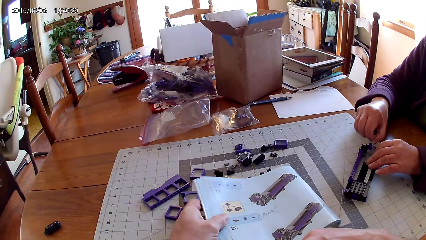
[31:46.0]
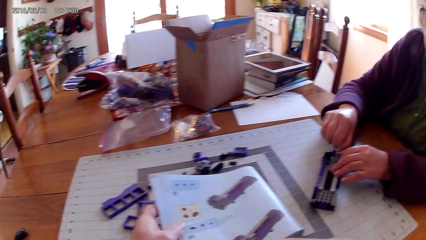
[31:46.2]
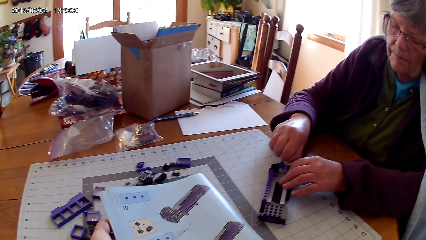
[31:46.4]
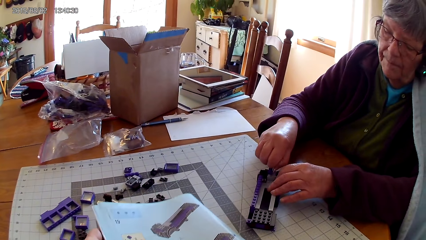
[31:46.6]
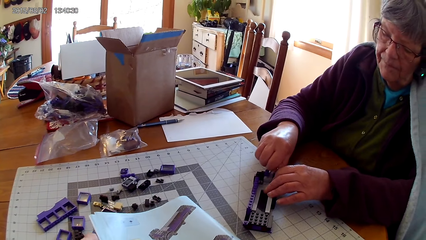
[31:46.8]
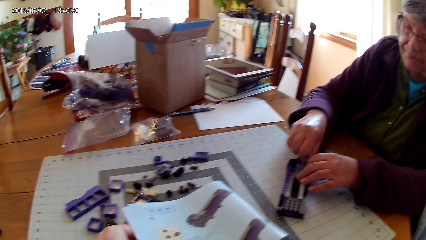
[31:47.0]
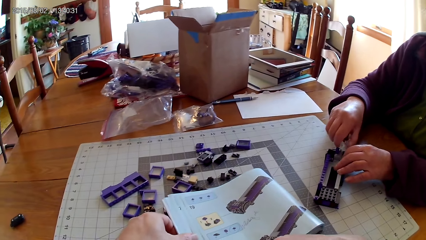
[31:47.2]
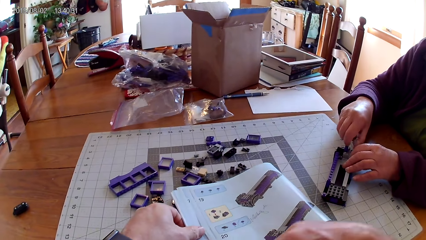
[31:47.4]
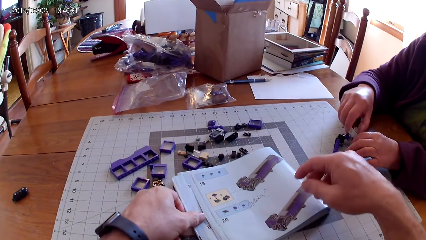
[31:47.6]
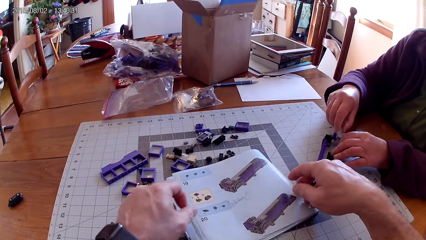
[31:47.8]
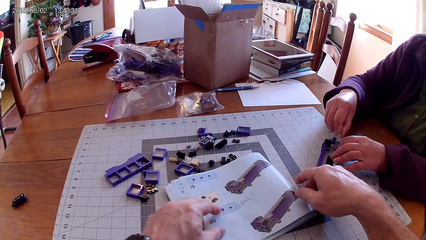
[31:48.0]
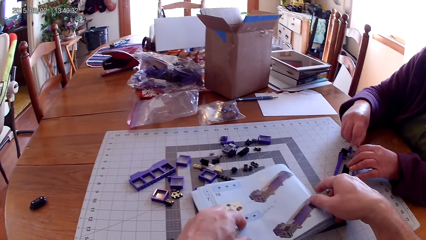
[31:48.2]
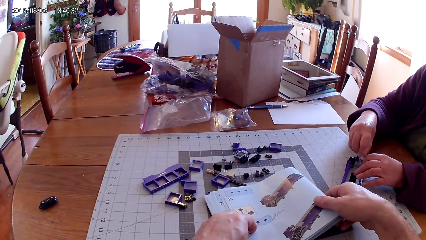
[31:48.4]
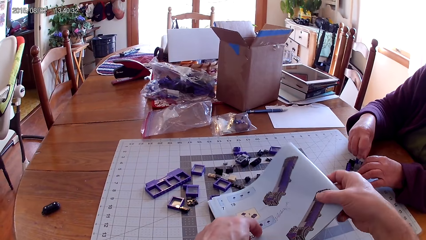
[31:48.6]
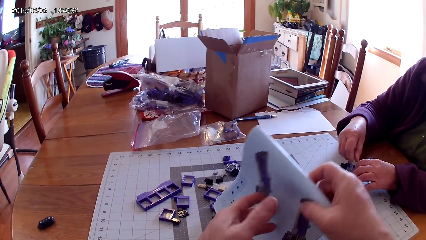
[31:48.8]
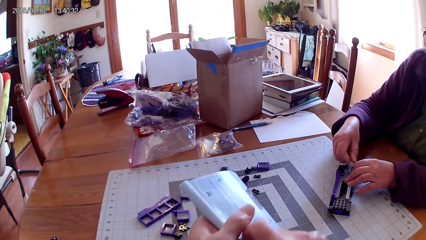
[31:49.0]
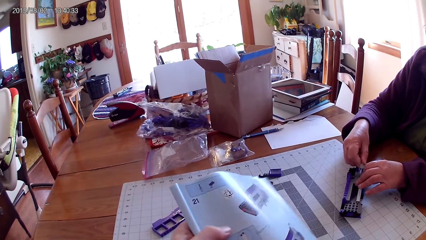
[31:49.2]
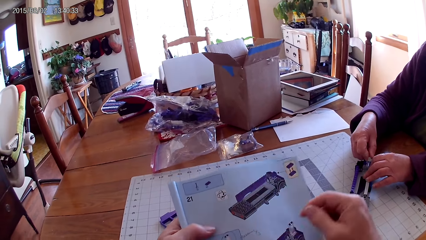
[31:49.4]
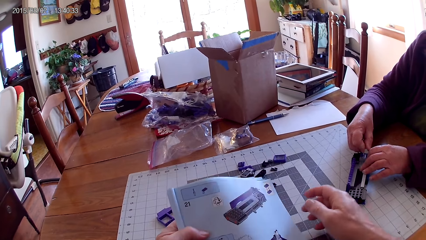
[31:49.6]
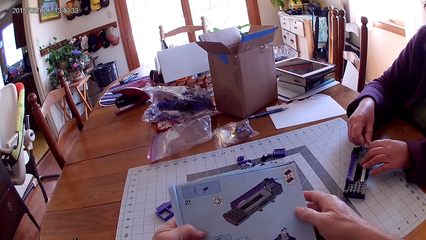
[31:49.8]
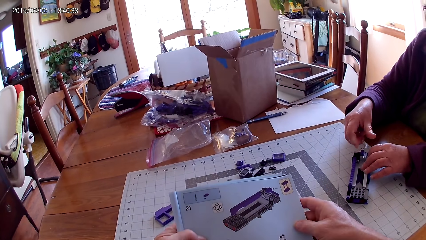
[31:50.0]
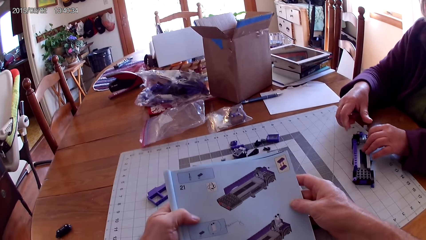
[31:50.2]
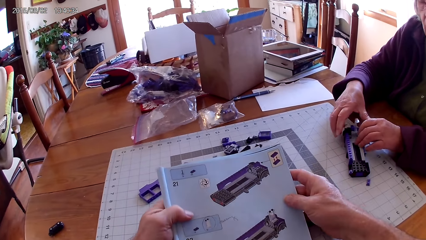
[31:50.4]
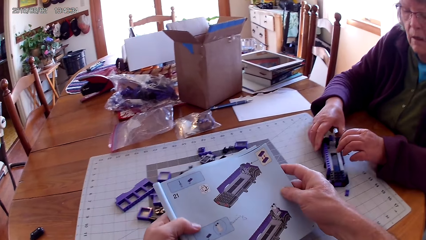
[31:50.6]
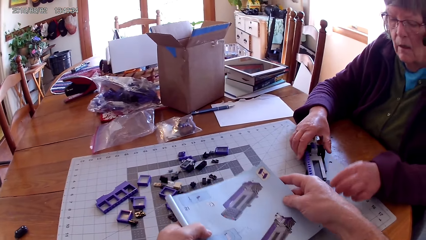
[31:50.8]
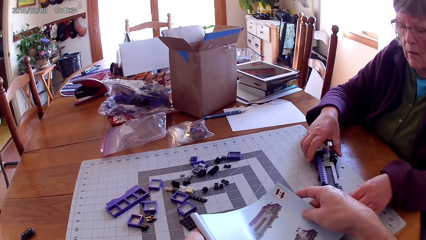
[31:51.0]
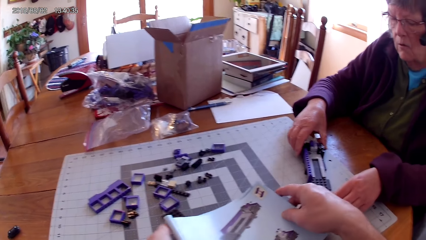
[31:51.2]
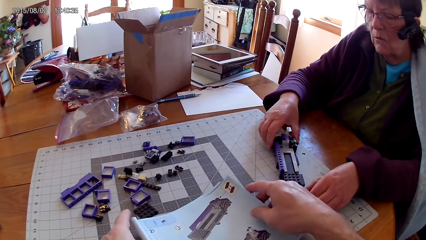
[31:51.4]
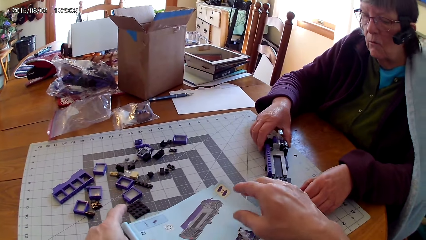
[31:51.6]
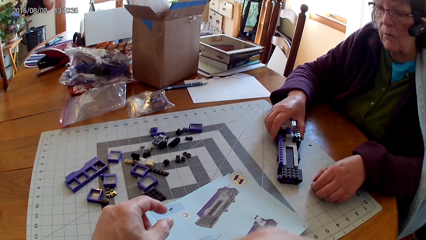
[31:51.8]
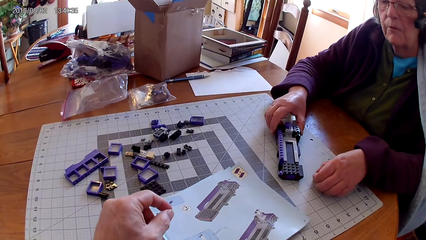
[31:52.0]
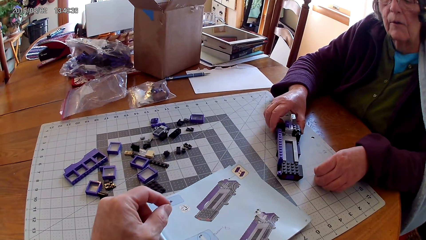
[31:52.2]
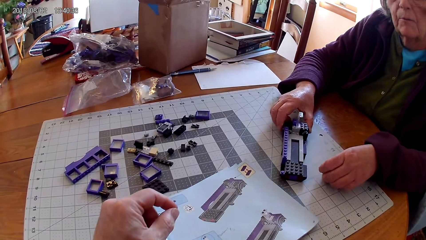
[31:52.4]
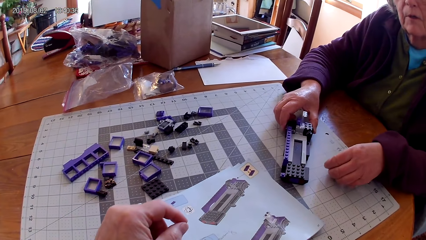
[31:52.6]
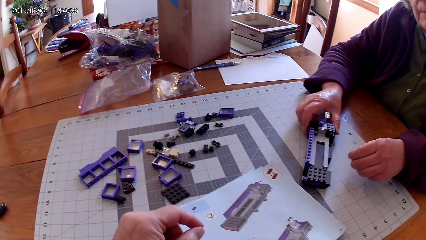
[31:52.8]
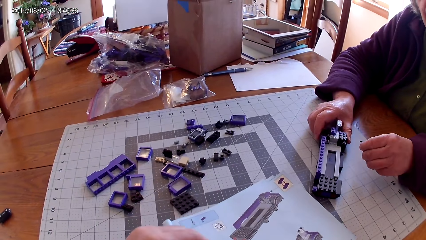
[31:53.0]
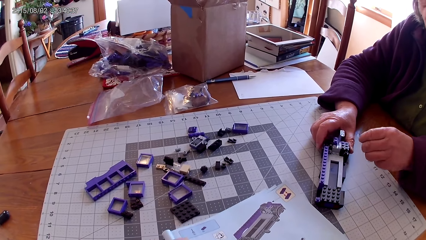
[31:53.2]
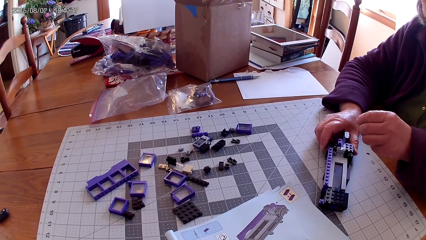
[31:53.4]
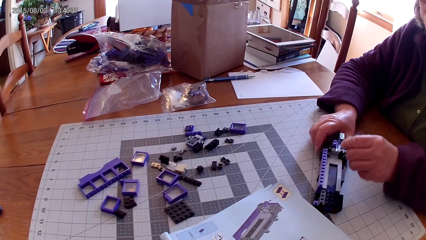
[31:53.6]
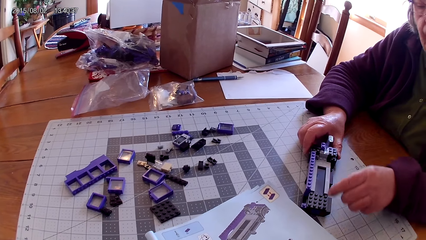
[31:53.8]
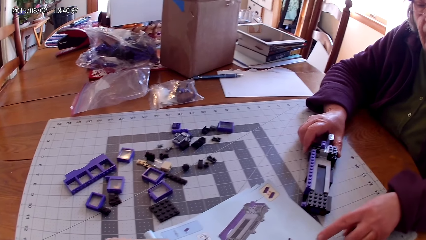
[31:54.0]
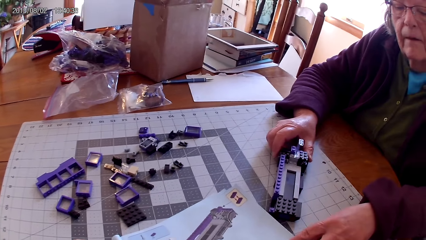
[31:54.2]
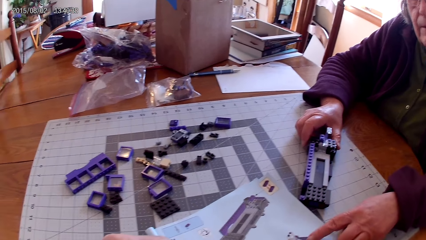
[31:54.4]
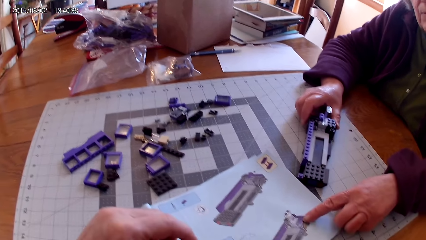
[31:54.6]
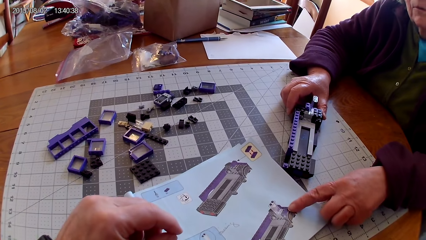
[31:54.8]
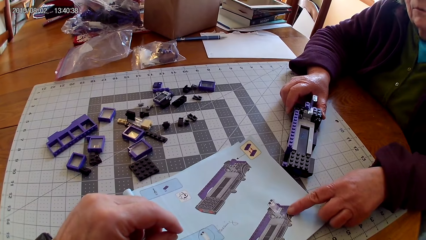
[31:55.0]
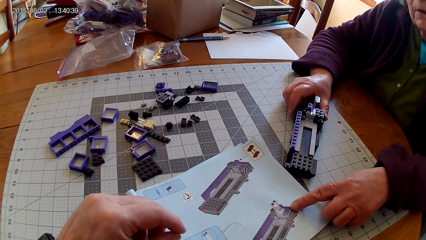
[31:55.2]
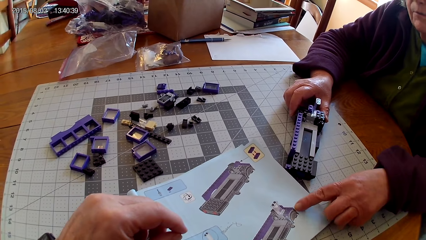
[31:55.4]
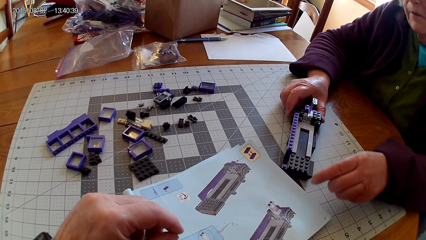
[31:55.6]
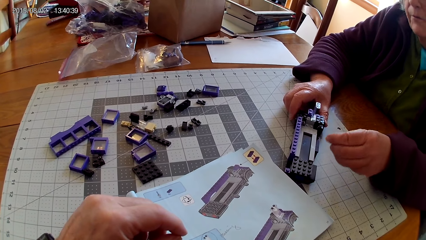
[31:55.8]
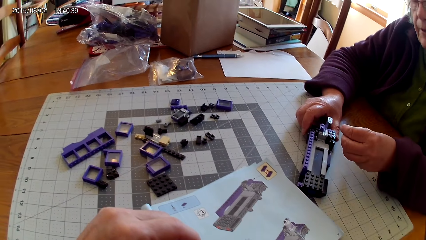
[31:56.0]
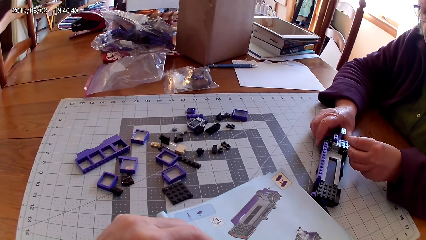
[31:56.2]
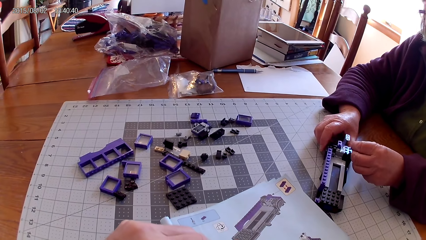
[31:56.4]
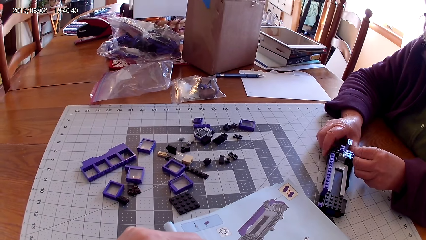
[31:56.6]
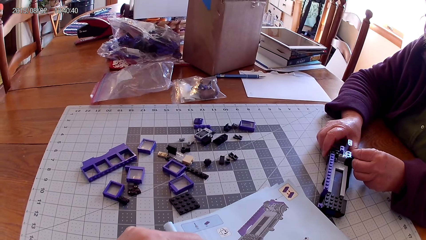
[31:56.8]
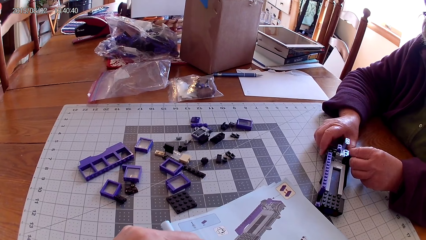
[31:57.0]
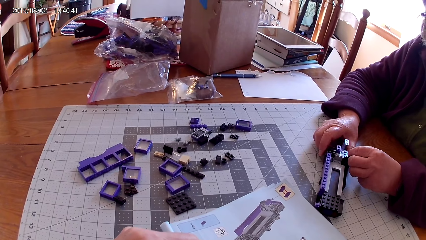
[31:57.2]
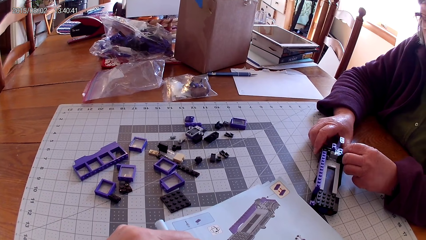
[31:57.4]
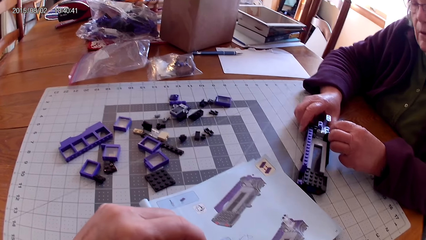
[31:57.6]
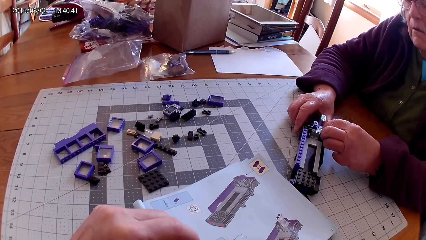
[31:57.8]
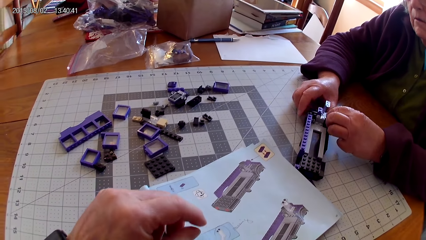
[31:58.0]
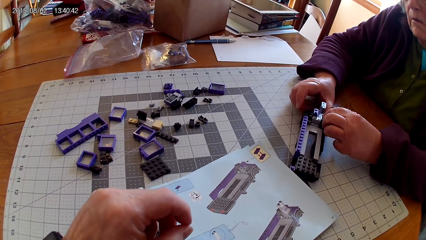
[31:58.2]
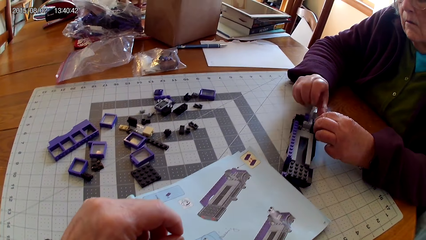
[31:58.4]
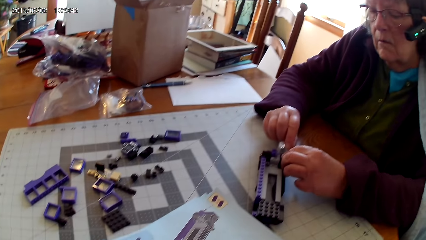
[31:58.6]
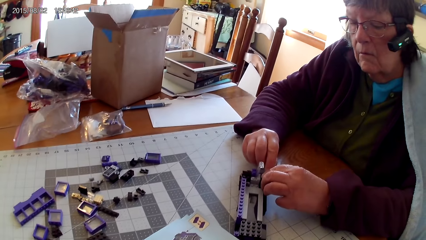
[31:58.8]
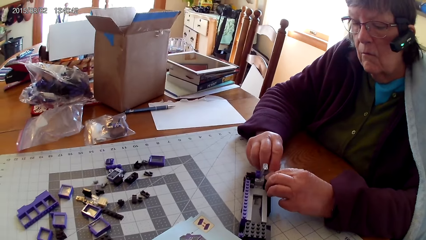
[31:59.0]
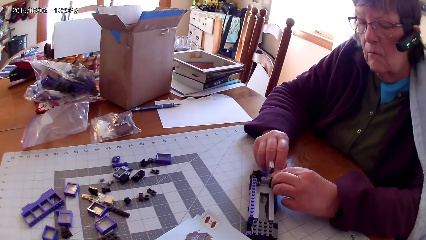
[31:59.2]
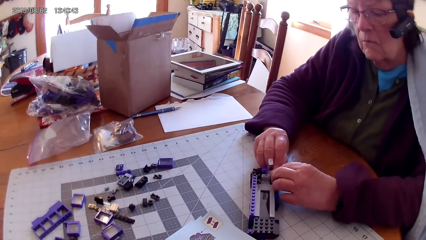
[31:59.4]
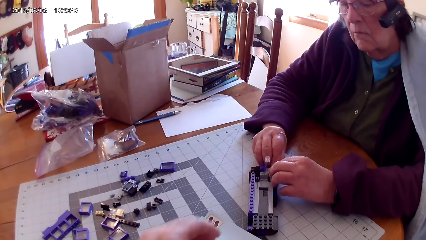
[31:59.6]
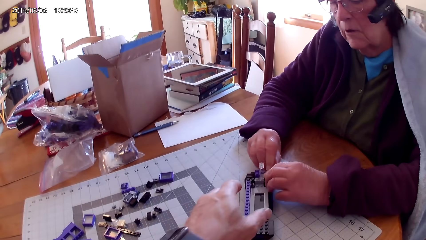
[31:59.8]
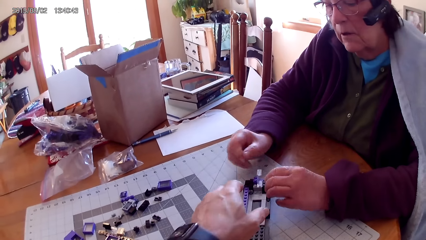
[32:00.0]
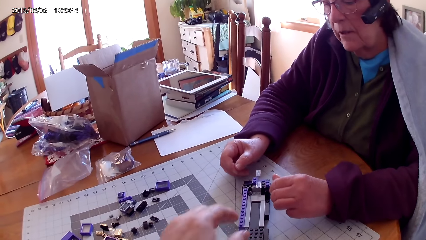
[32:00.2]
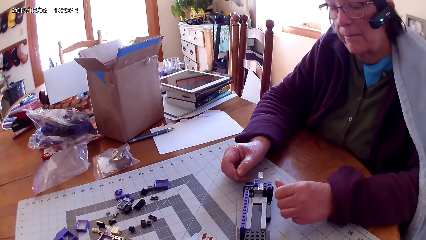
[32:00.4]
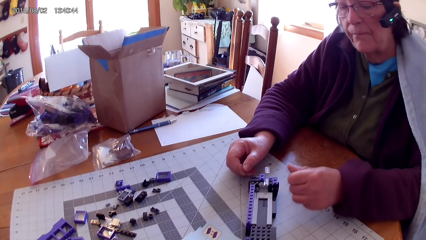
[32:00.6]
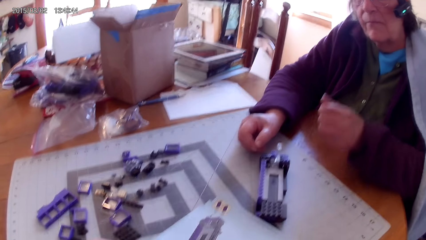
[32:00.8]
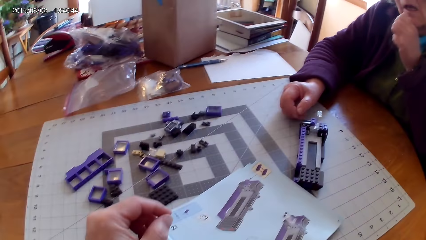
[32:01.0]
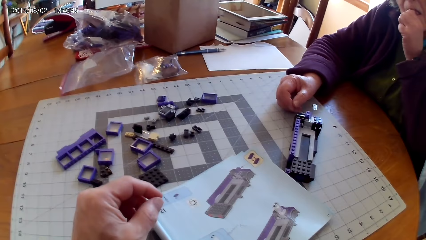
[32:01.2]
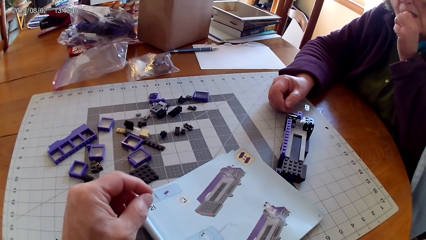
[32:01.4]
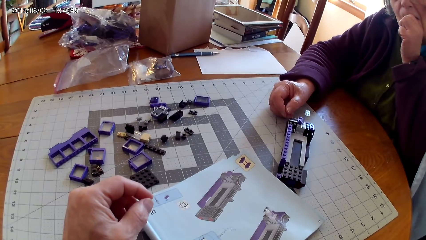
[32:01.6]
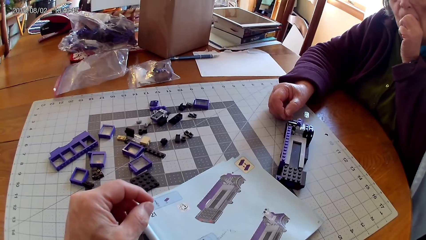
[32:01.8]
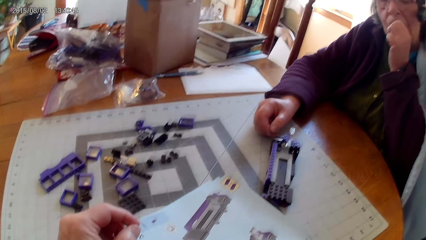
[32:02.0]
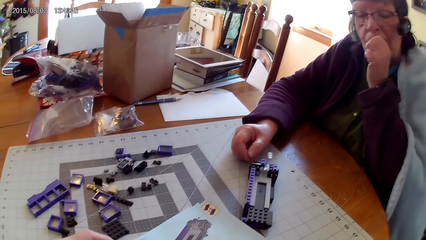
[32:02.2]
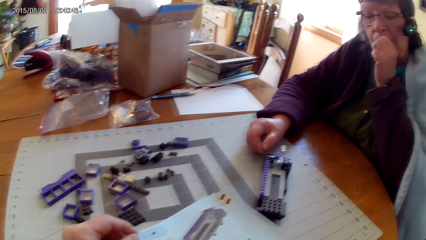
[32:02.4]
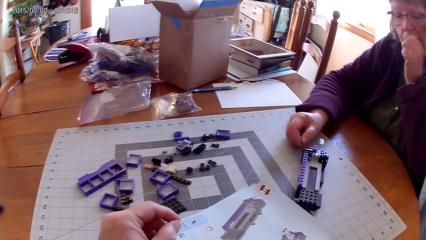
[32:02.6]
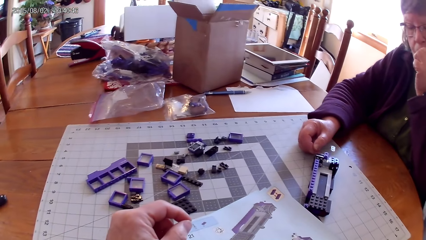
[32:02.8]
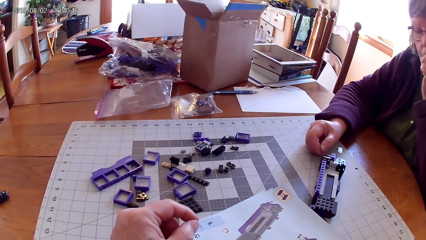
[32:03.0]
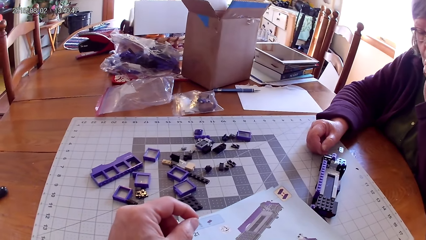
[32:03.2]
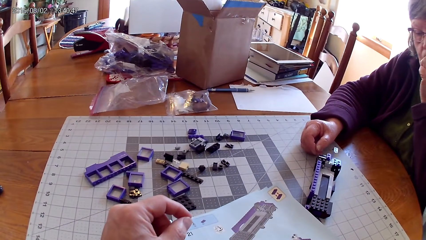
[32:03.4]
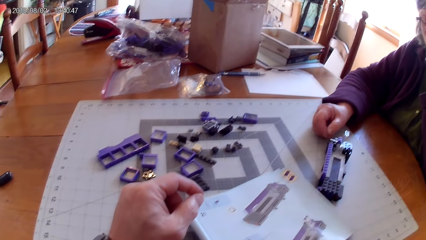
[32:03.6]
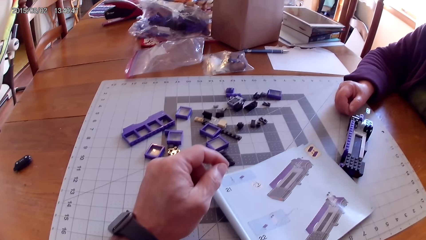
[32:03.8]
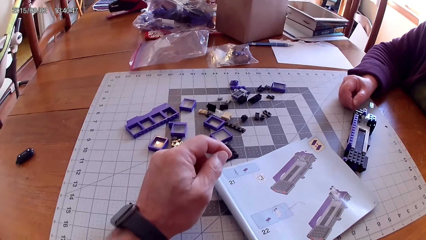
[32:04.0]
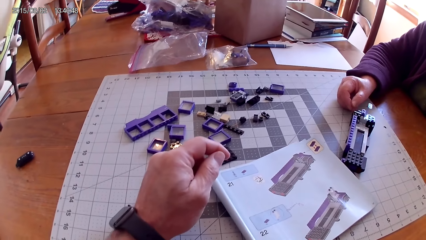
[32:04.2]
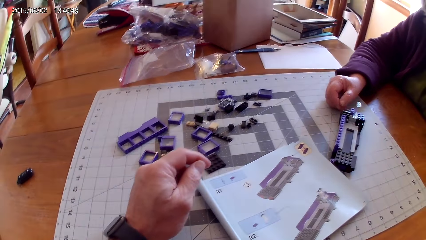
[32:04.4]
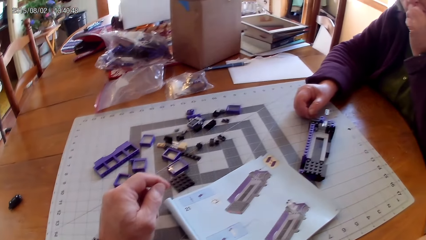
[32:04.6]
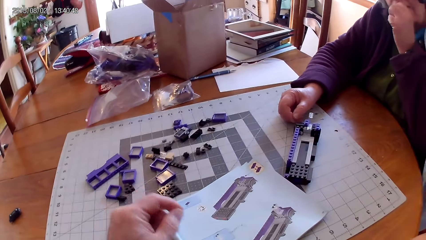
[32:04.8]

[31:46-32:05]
A lady holds the lego piece and fixes the lego piece. The camera wearer turns the book, lifts the lego book, reads the lego book, and puts the book on the table. The lady pushes the lego box. The lady points on a drawing on the book, touches the lego book, fixes the plastic interlocking block on the interlocking toy, touches the lego box, fixes the lego piece, and lifts her hand.
